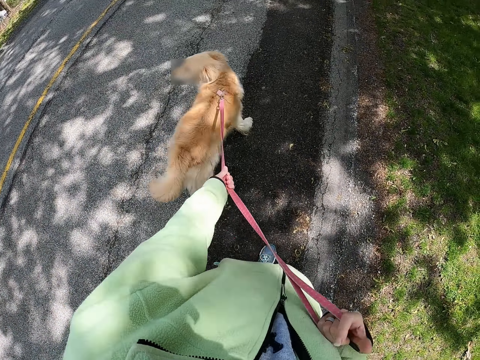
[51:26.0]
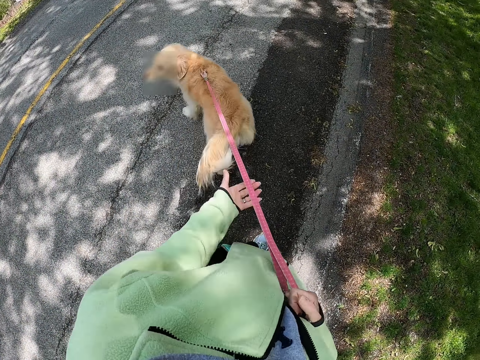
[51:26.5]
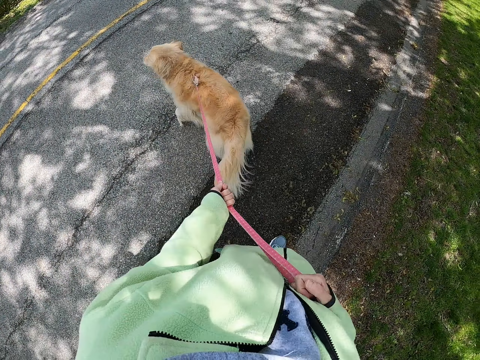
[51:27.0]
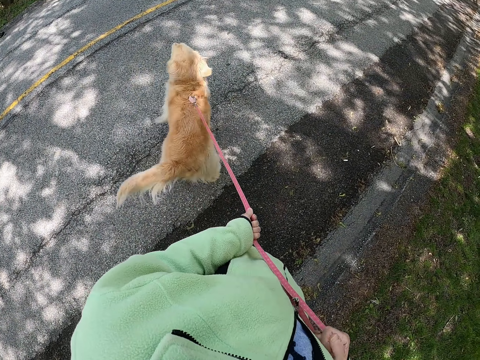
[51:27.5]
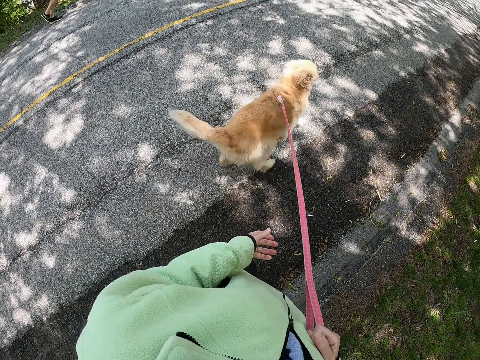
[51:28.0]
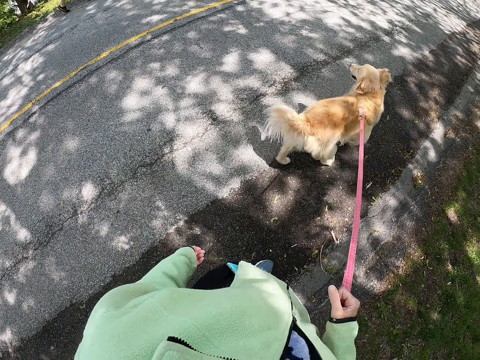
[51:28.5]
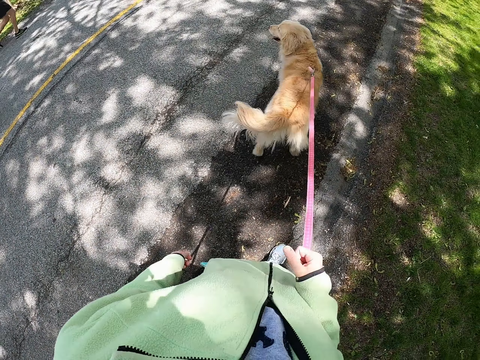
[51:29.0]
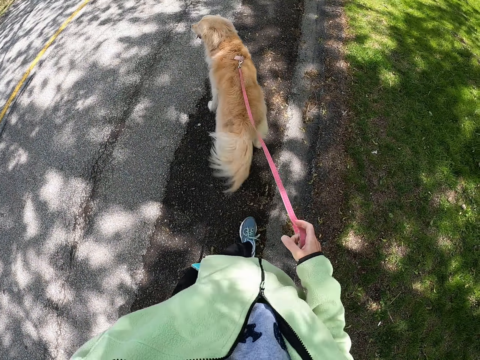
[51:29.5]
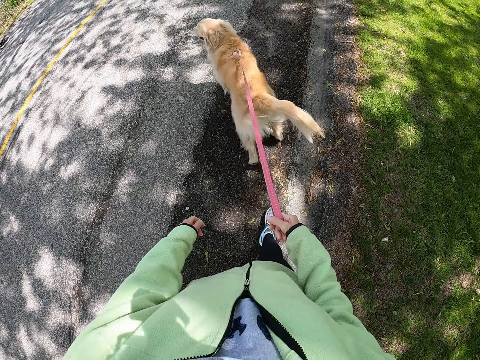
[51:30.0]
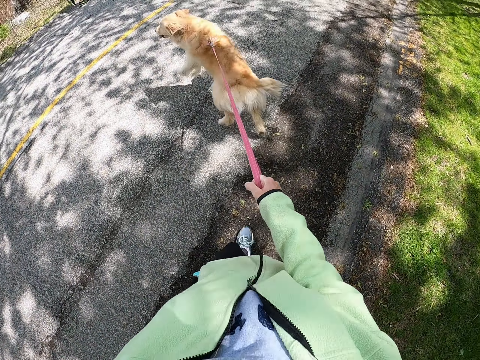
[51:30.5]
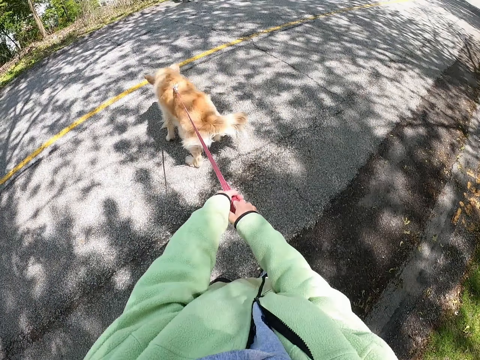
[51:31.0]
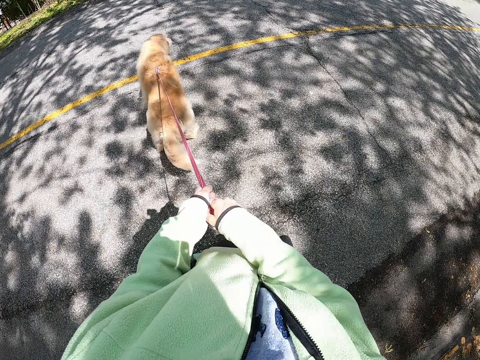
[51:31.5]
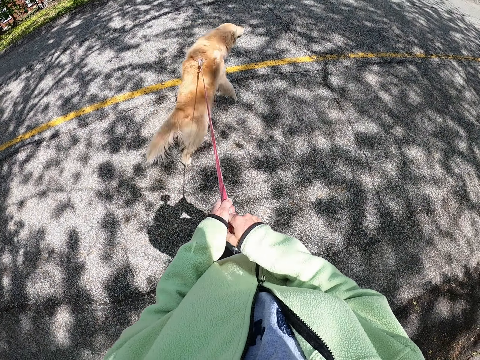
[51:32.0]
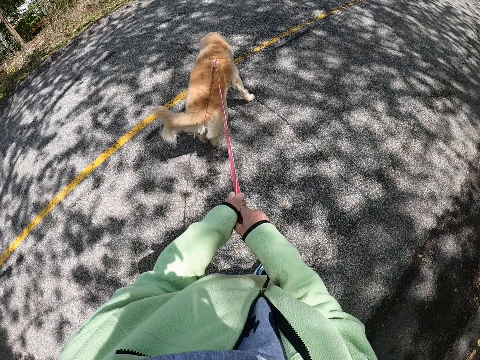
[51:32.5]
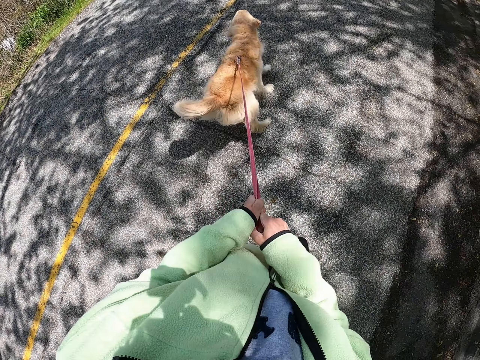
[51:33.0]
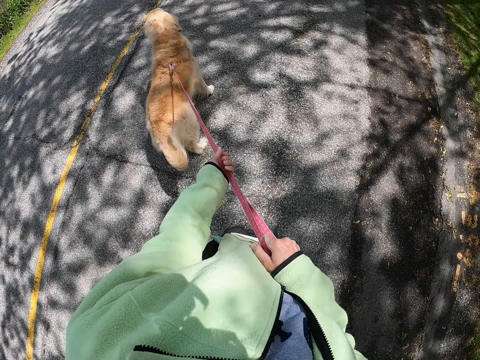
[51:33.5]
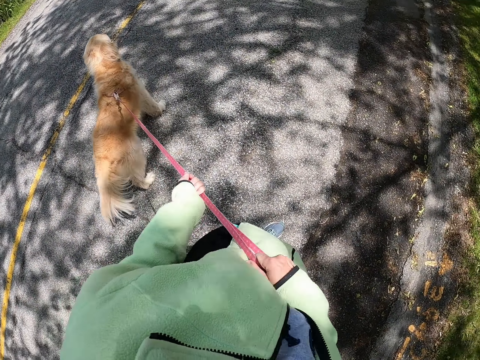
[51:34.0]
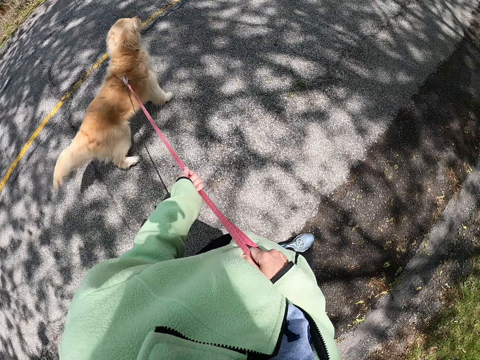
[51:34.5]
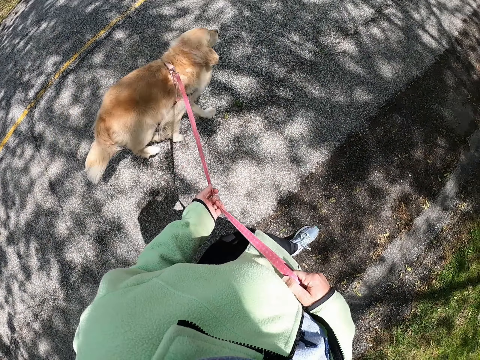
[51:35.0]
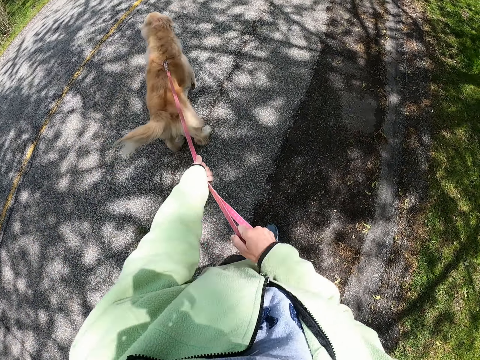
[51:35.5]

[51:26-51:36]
The camera wearer holds the dog leash with the right hand. They hold the dog leash with hands. They walk on the tarmac road. They hold the dog leash with the right hand. They hold the dog leash with hands.

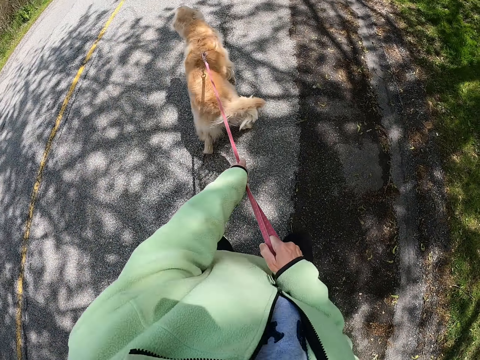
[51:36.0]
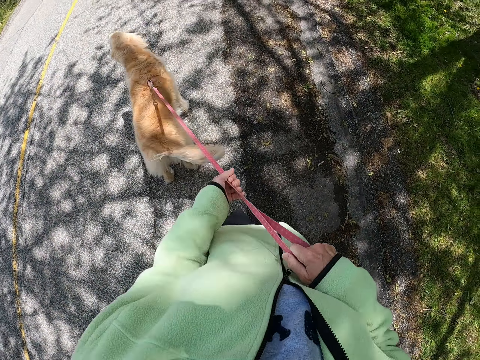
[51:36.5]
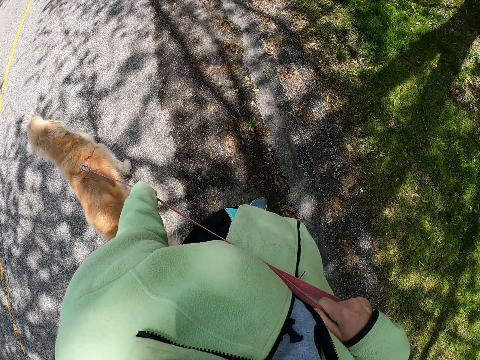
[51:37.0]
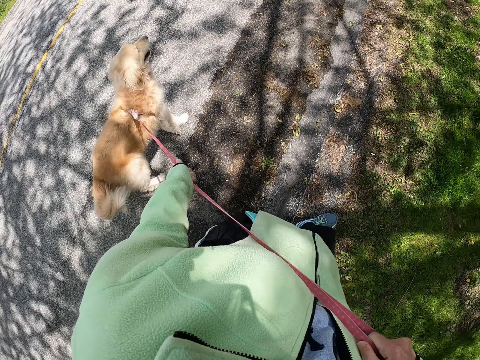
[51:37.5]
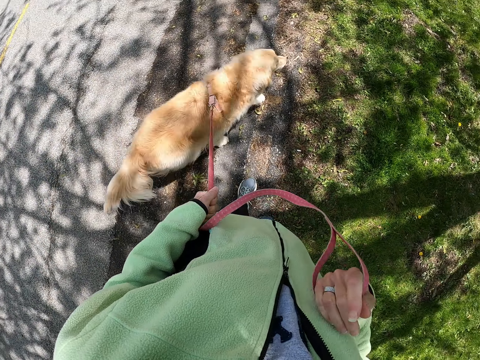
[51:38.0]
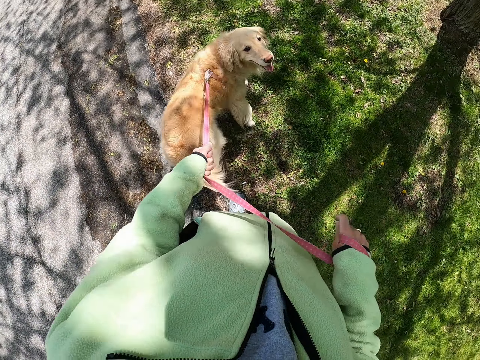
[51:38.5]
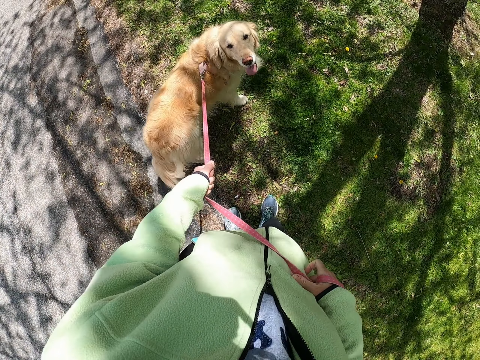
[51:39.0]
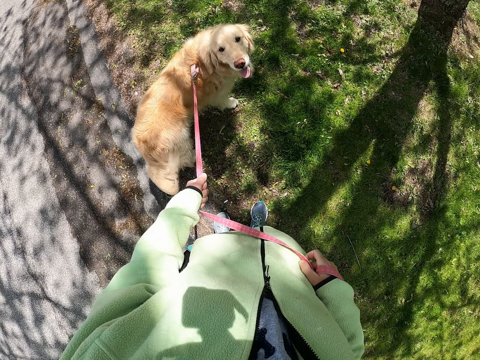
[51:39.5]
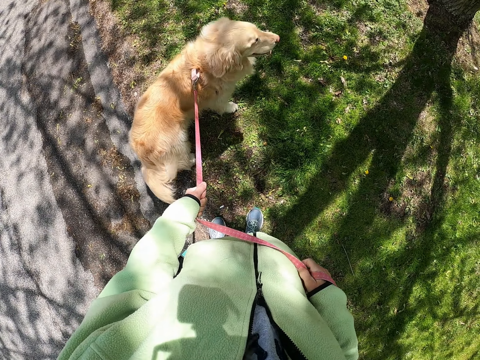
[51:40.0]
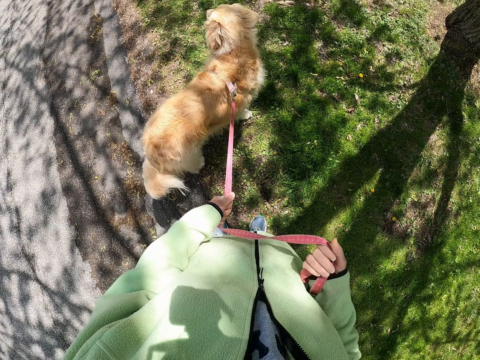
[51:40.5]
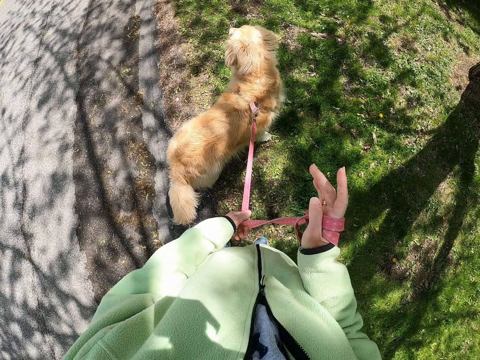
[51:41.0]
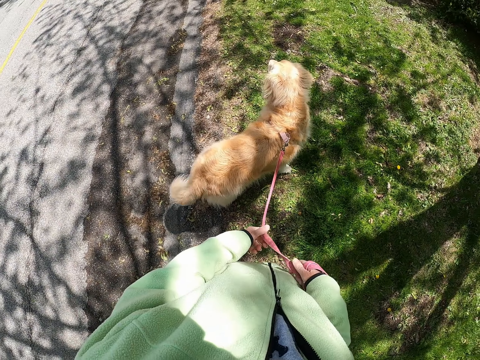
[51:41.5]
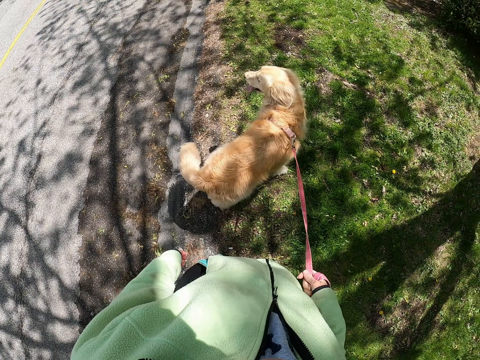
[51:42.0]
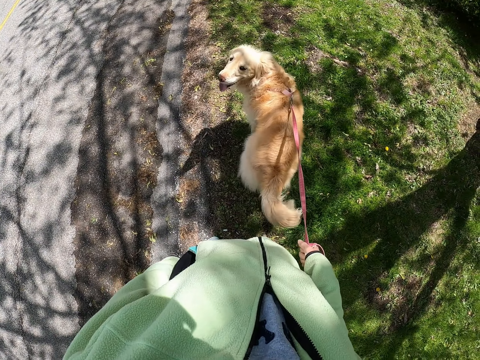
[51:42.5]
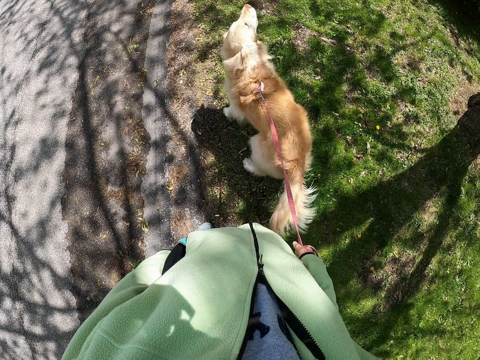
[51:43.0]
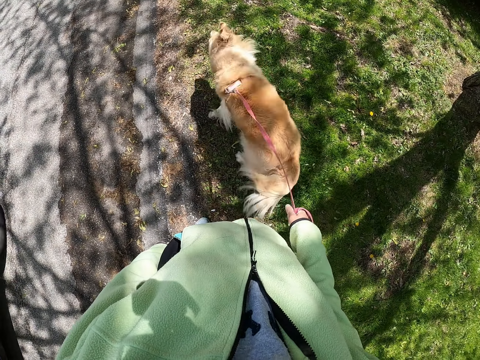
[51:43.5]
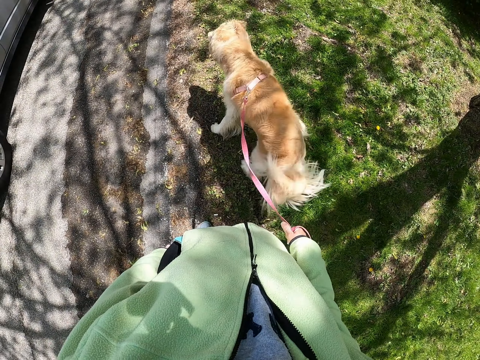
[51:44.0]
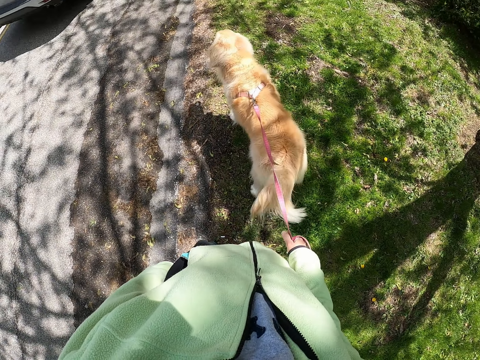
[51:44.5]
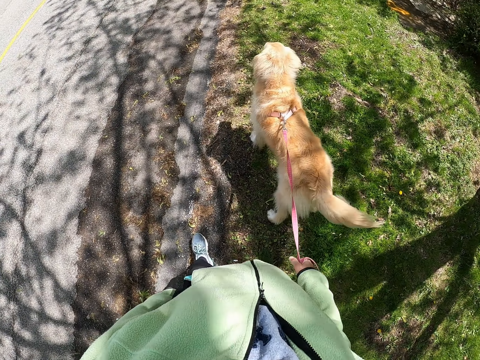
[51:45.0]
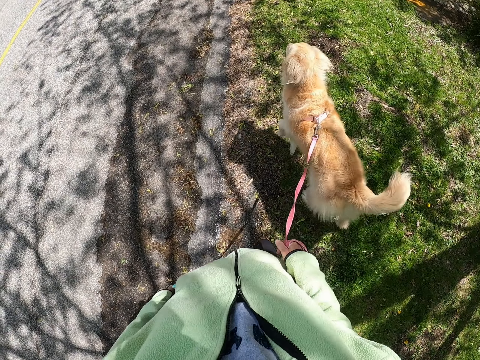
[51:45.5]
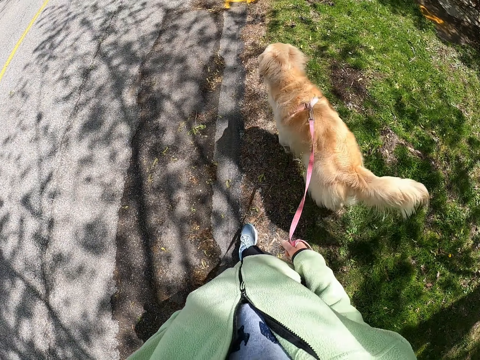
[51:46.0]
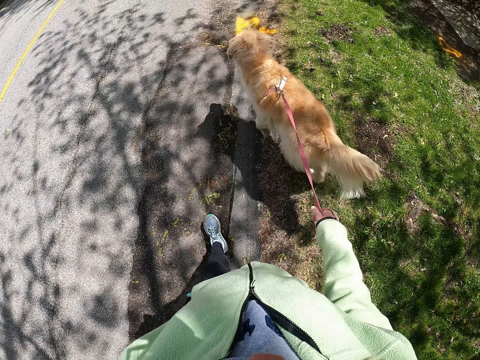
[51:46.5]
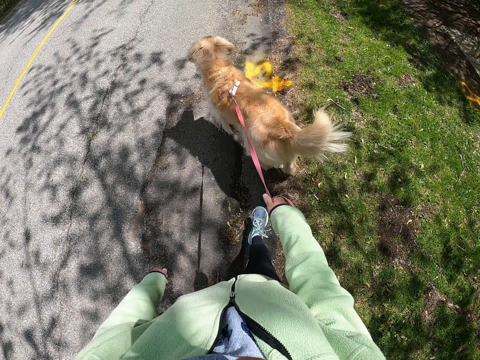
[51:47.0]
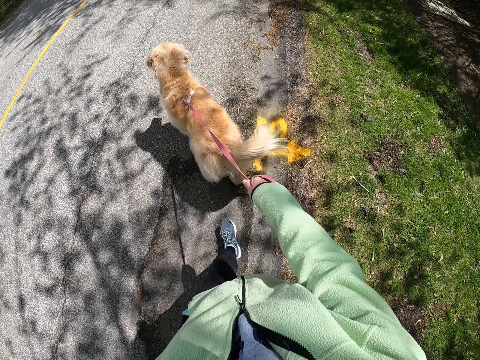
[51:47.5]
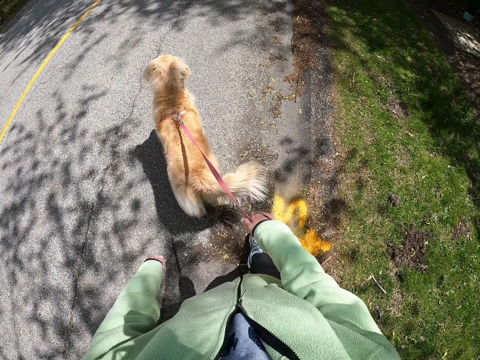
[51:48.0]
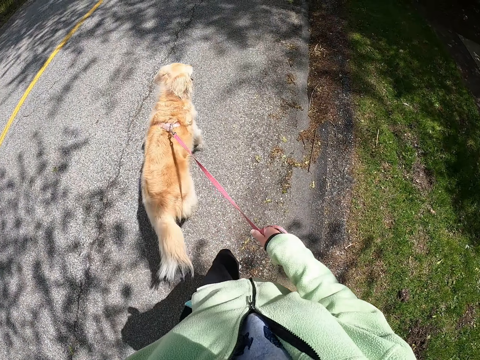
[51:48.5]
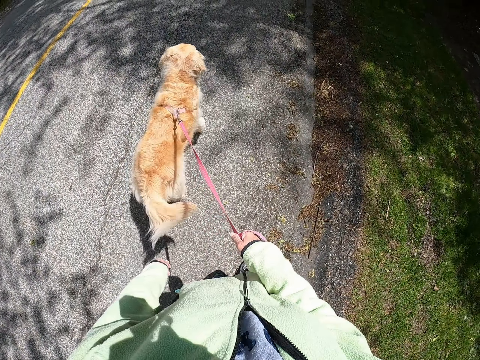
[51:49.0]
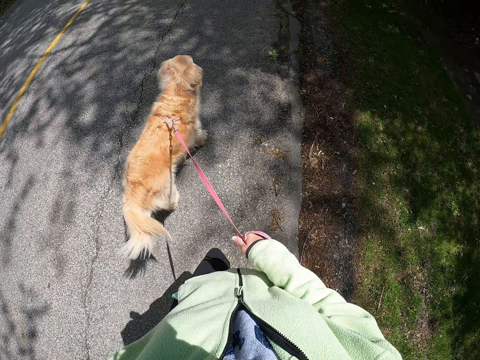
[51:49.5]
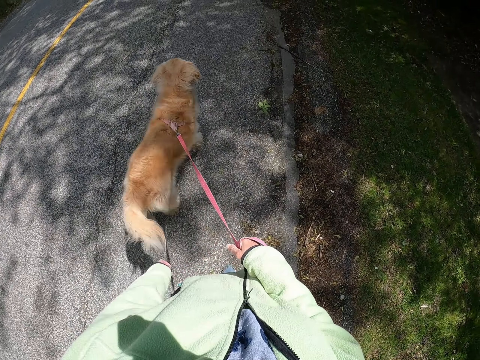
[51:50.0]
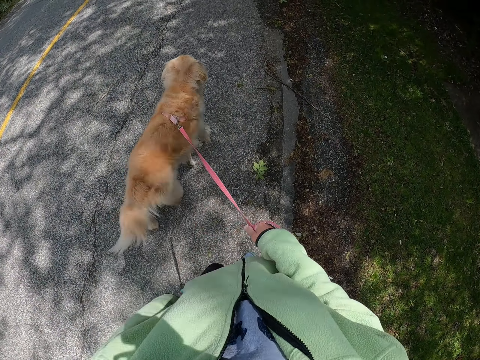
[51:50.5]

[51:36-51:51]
The camera wearer repositions their hand on the leash. They twist the leash. They stand on the grass. They twist the leash again. They hold the dog leash with the right hand. They walk on the tarmac road.

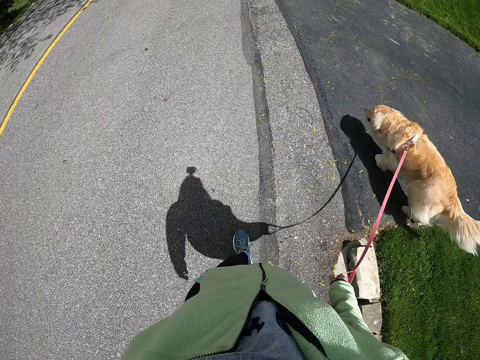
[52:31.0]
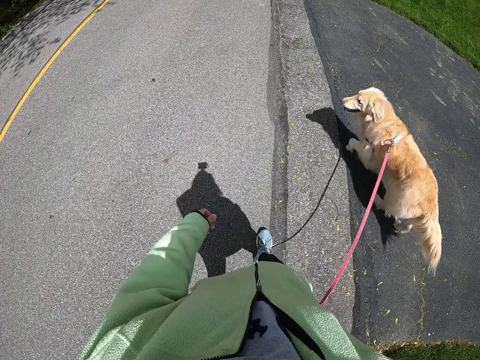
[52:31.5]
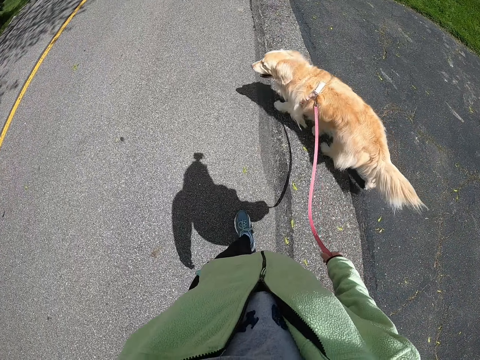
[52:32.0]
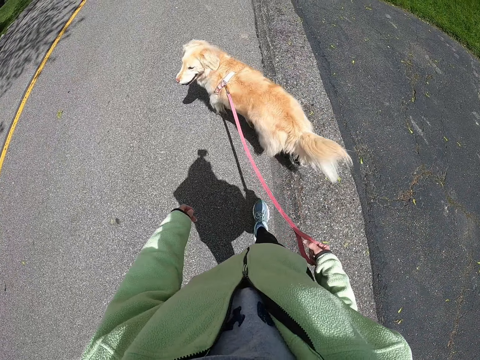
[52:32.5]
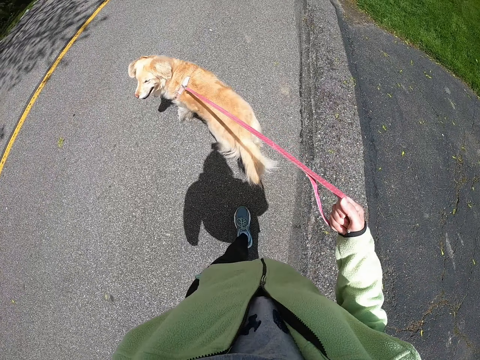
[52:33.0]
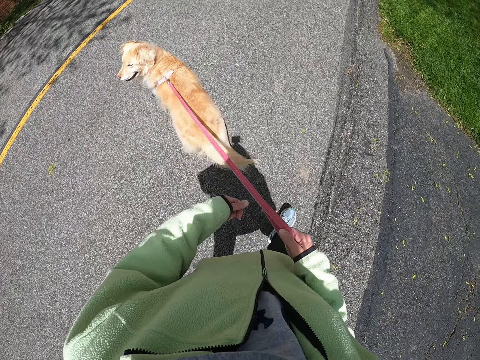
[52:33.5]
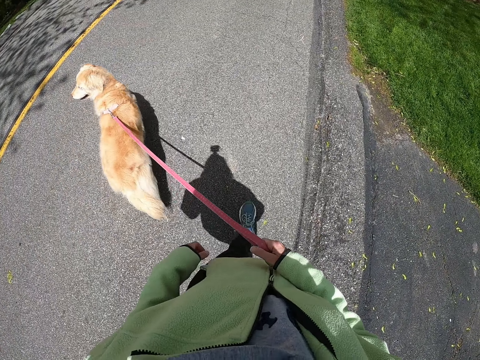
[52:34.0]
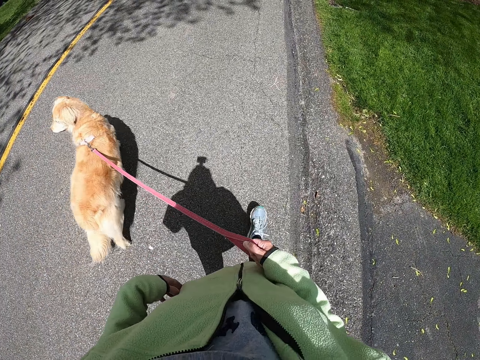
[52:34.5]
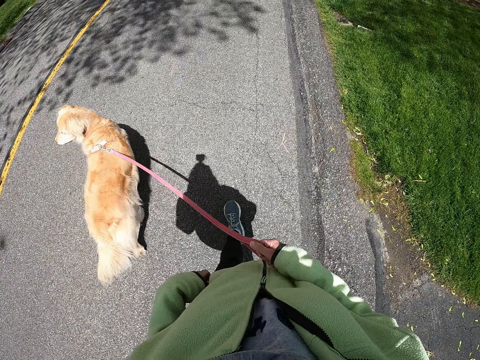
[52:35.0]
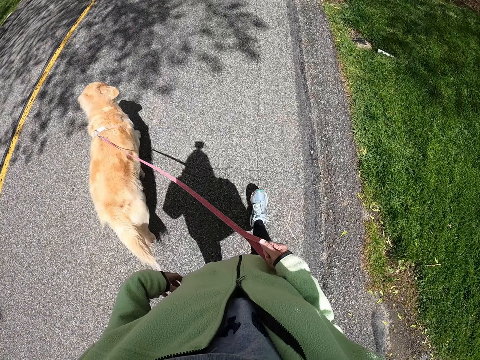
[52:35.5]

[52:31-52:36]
The camera wearer lifts the leash. They remove the phone from the pocket.
